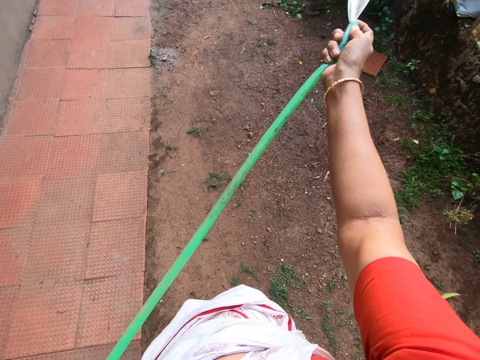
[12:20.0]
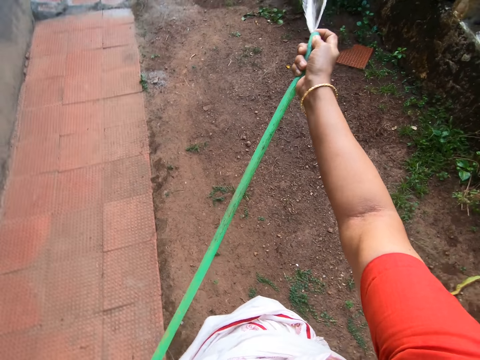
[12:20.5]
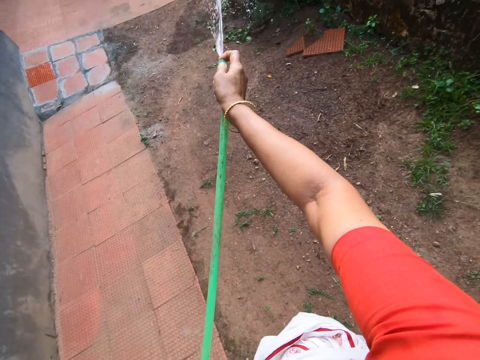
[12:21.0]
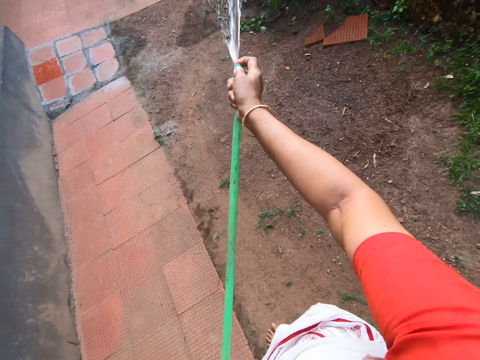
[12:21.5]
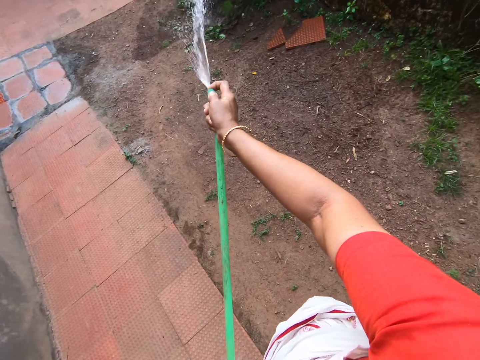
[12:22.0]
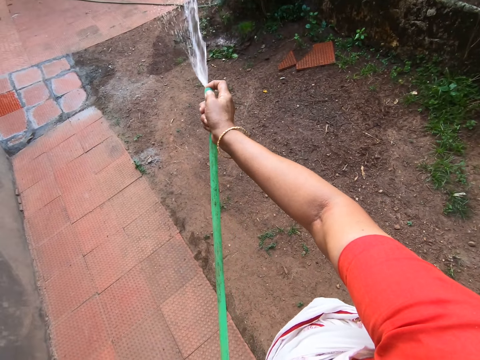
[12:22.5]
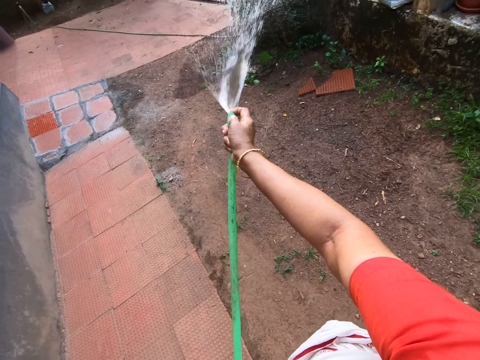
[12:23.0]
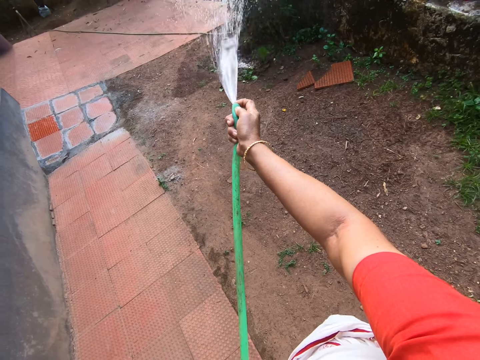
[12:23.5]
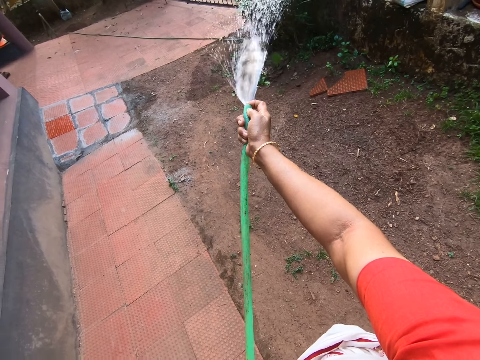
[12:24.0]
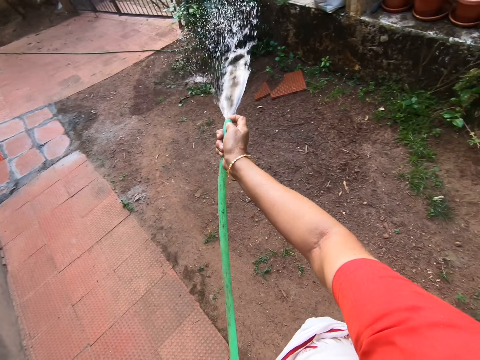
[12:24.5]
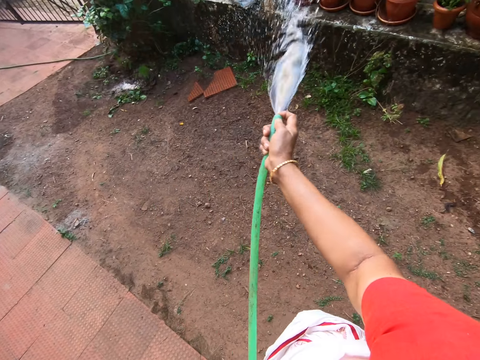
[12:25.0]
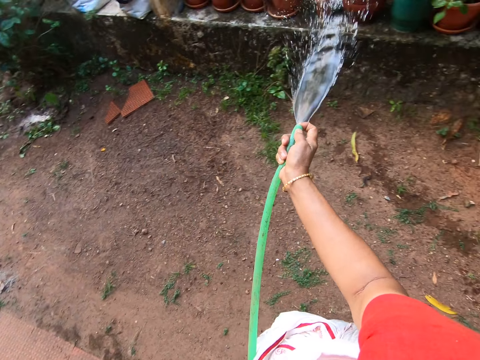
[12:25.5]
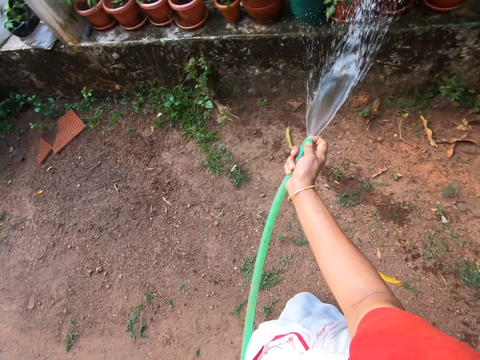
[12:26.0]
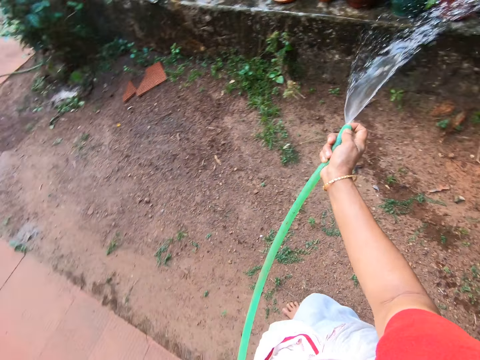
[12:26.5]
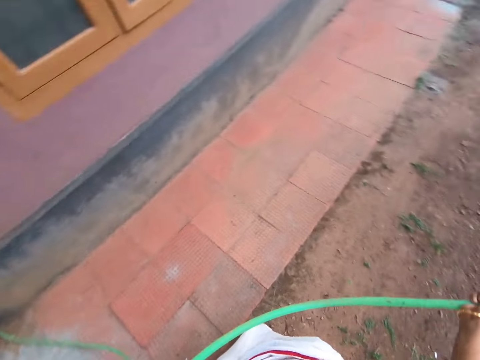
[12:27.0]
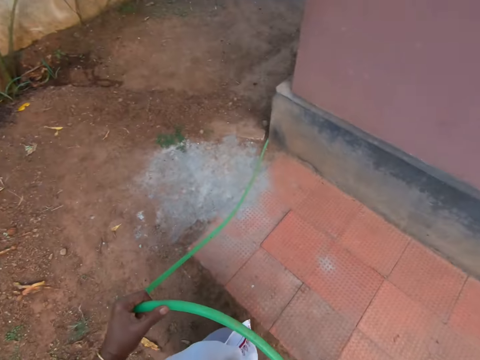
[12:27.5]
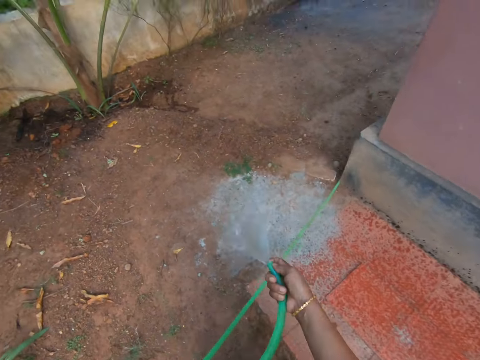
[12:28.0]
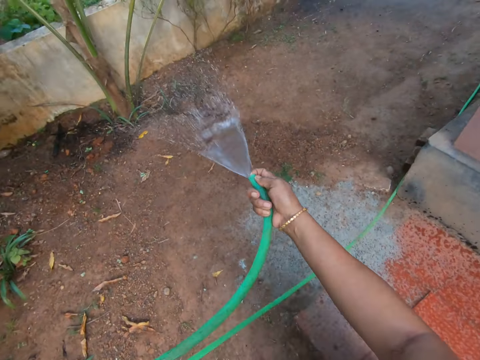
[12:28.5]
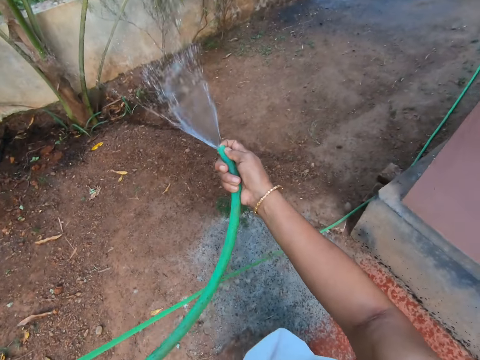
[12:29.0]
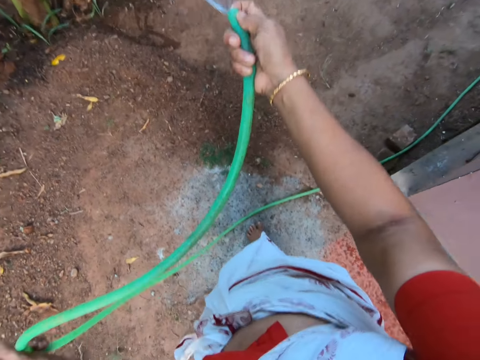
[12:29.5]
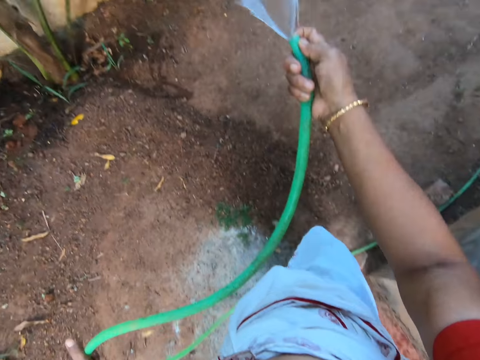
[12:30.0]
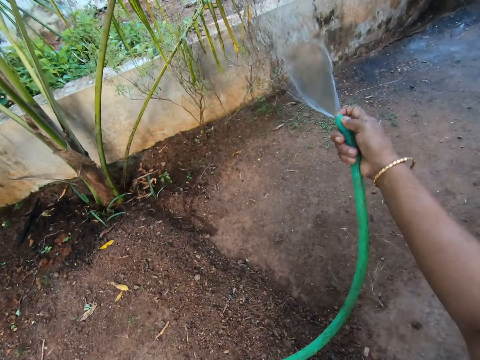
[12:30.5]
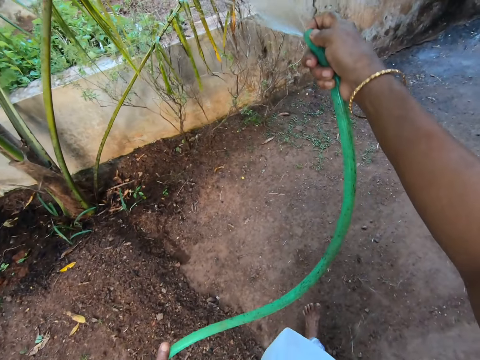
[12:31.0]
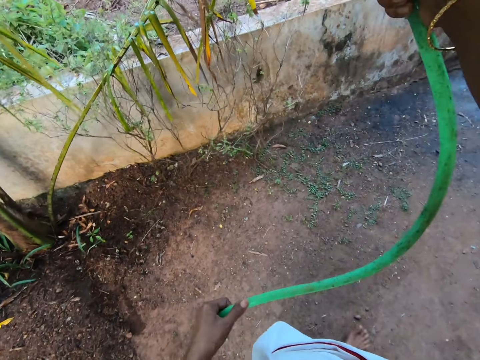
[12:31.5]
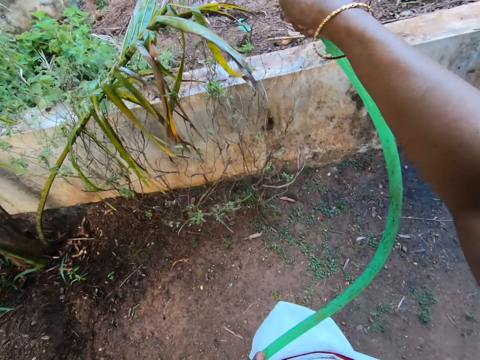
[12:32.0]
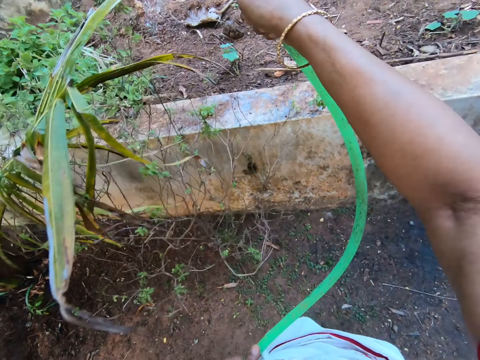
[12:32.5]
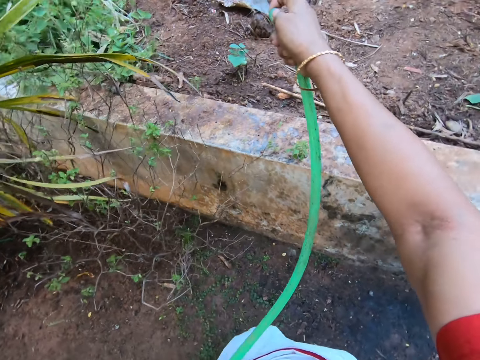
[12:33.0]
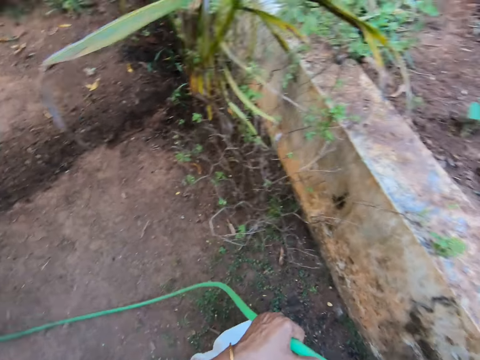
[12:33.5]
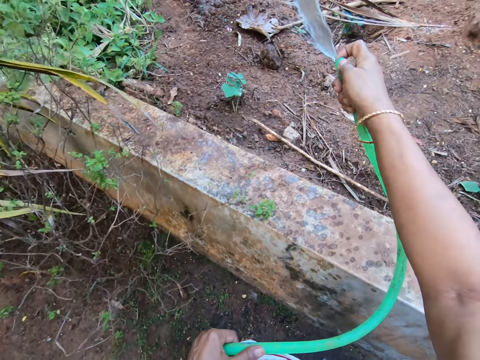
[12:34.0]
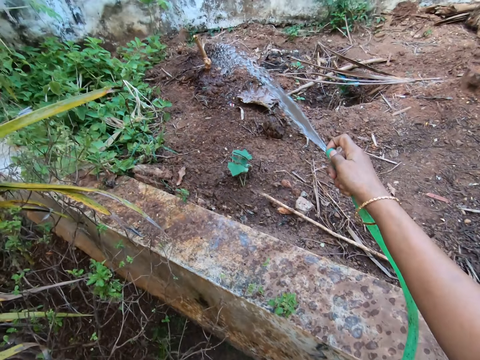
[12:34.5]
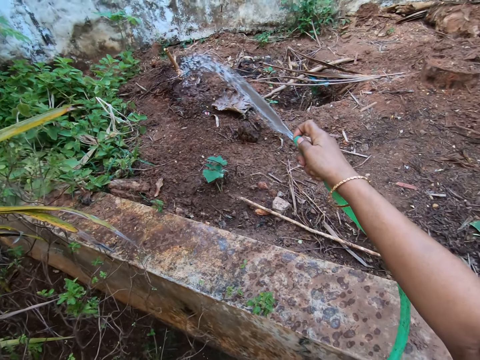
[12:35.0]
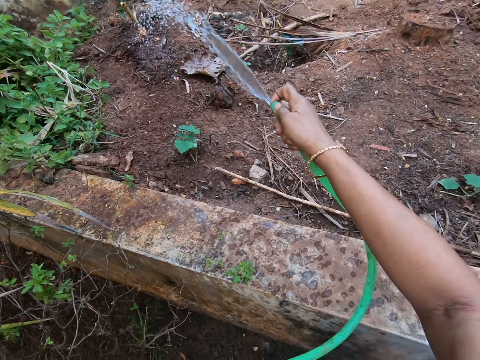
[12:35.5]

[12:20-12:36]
The camera wearer turns with a pipe. They look around the field. They water the plants with piped water.

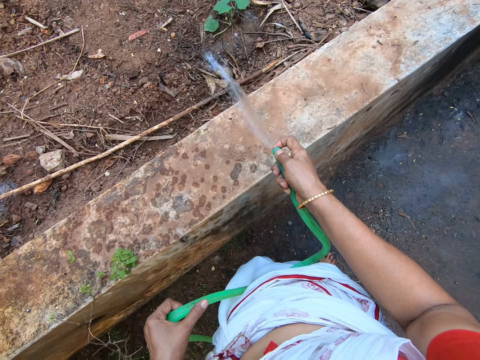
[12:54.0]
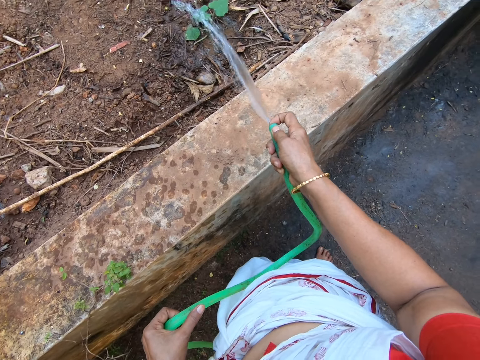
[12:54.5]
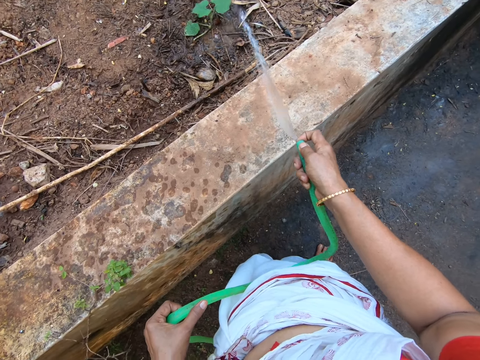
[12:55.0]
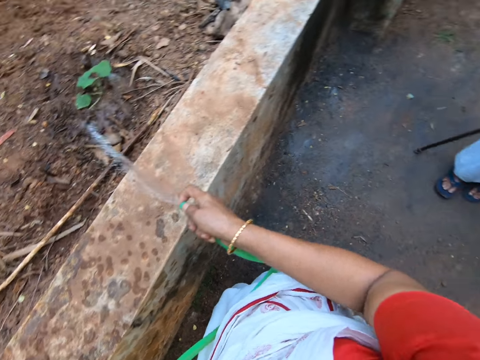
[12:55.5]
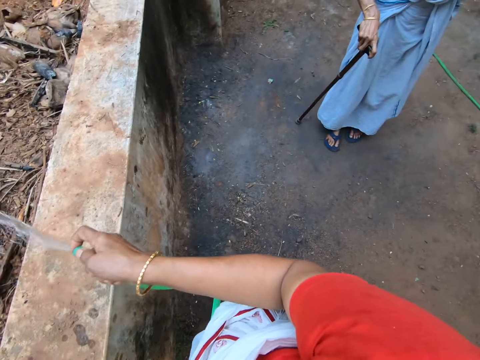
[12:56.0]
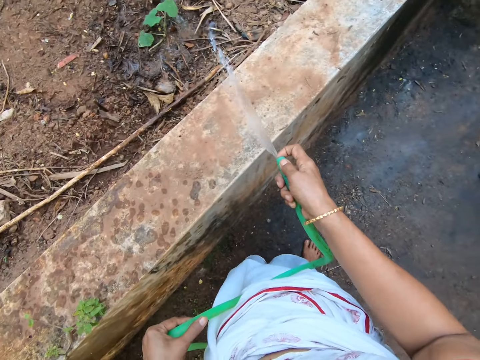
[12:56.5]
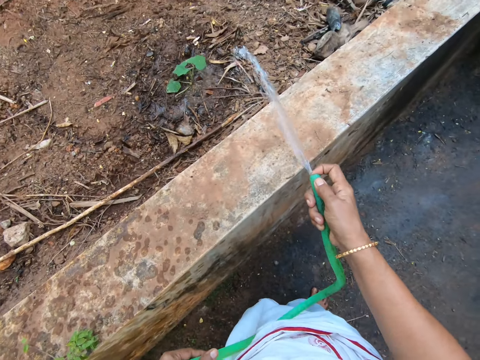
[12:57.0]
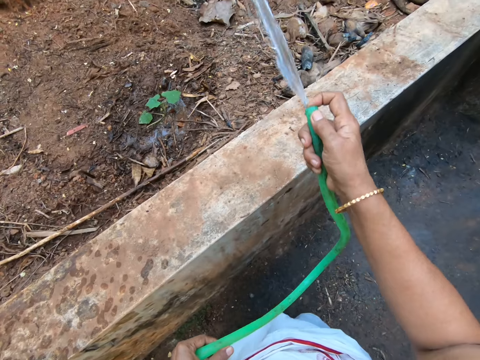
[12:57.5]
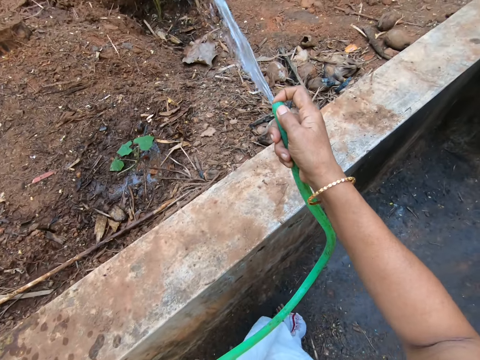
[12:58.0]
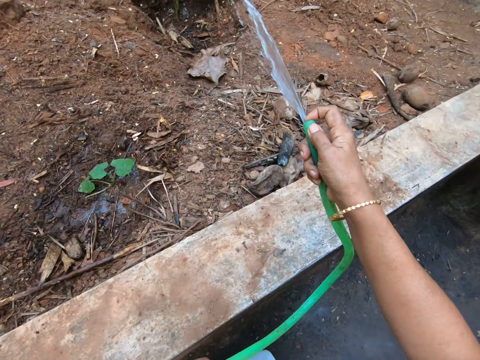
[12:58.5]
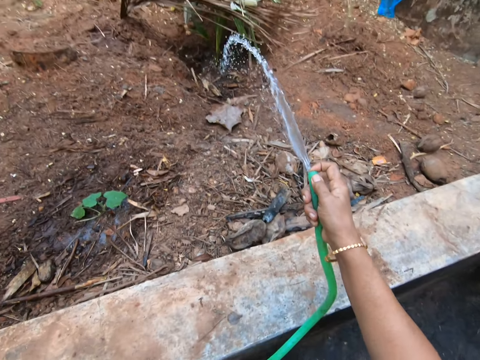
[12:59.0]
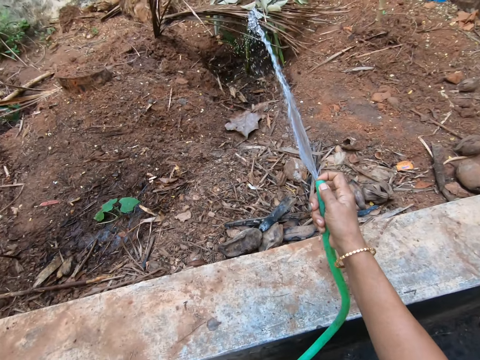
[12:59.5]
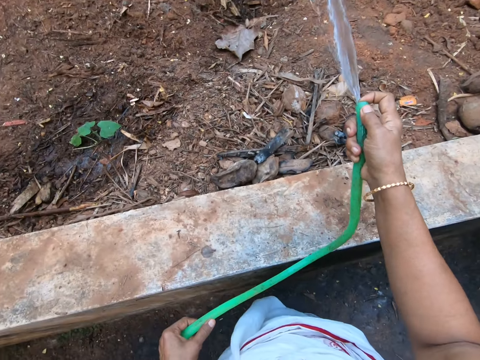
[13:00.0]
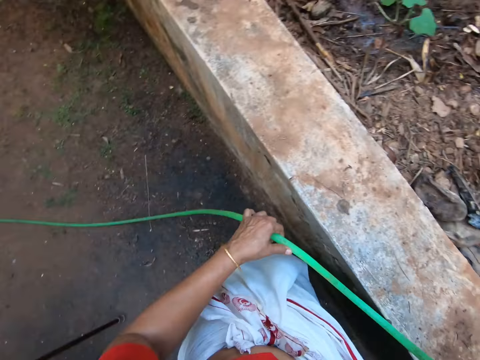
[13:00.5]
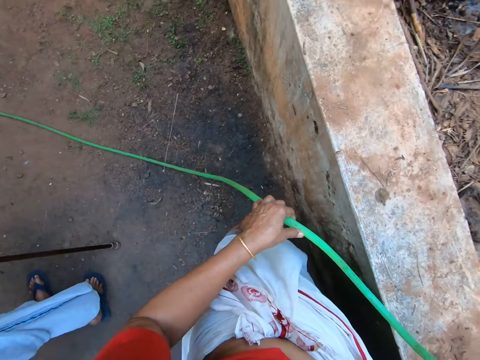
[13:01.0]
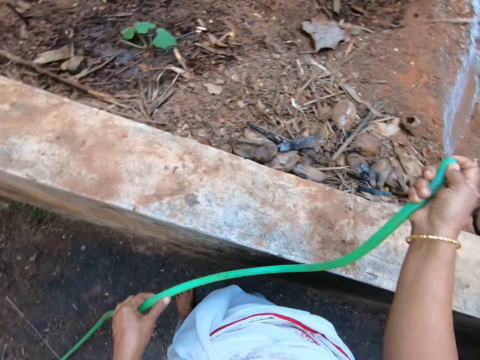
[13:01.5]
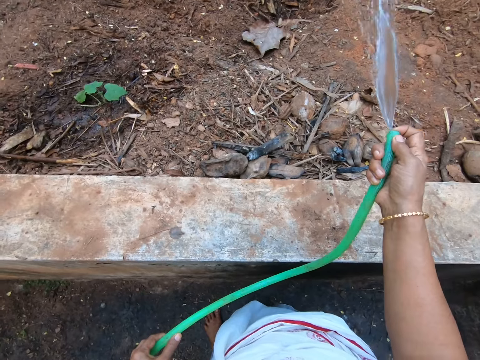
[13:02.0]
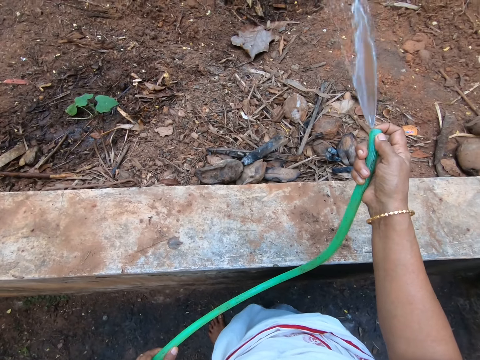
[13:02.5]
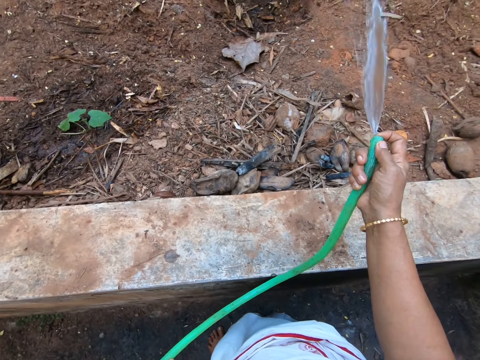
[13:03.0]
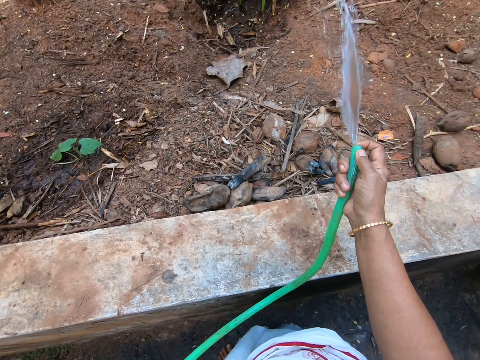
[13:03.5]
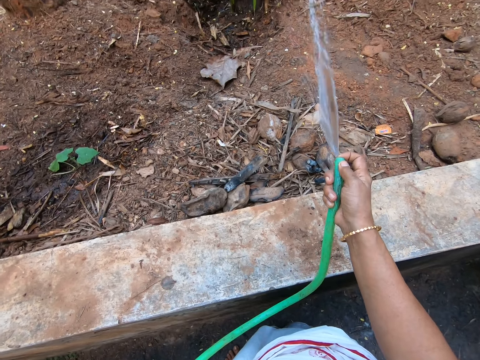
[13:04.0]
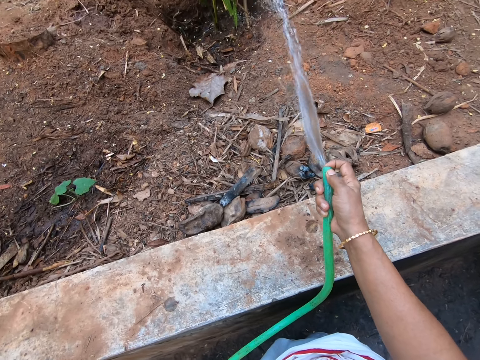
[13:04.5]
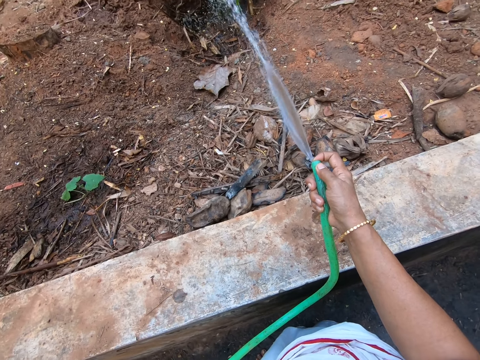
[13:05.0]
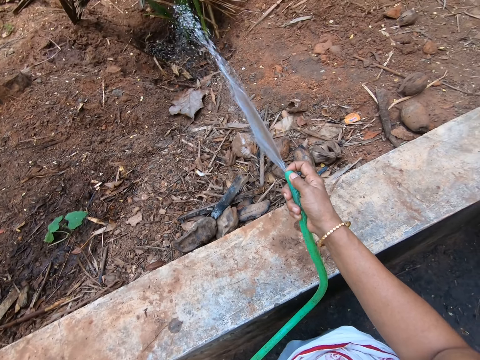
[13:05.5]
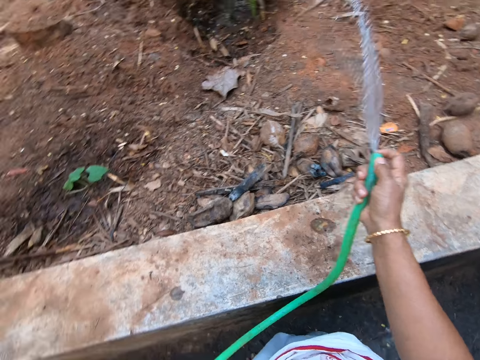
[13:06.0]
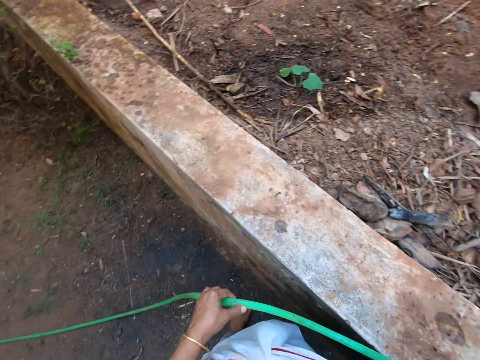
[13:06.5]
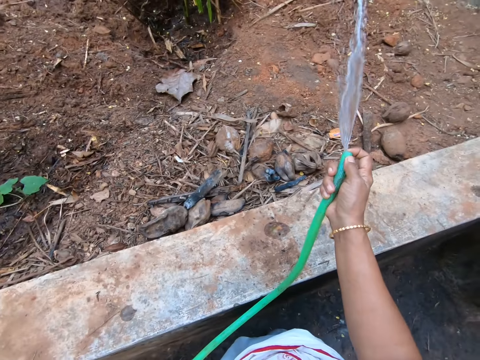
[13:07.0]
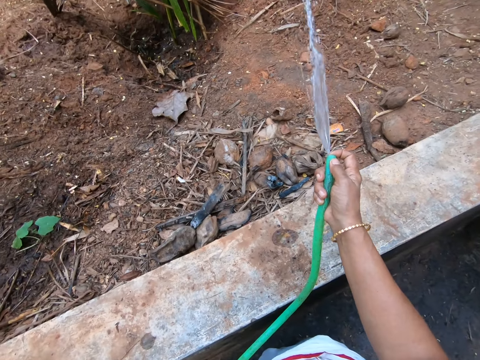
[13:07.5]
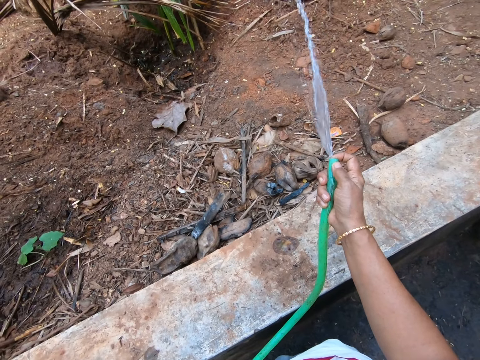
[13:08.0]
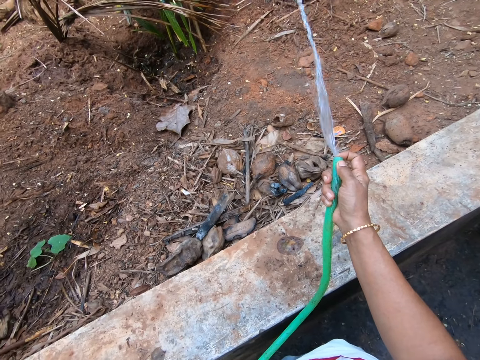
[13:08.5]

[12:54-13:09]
The camera wearer talks to a man.
